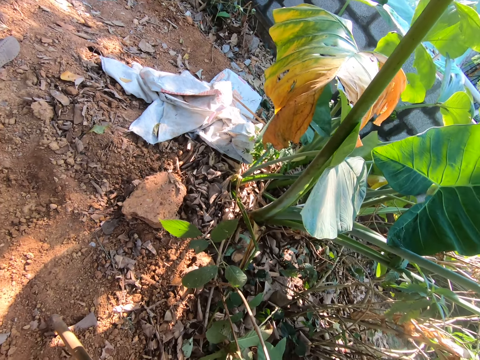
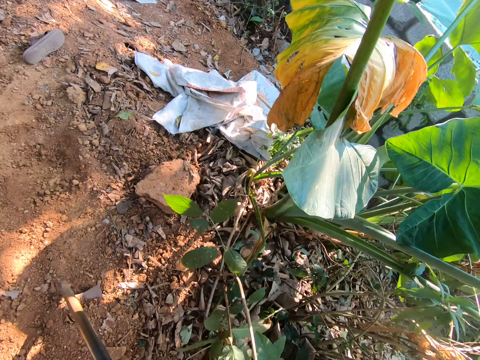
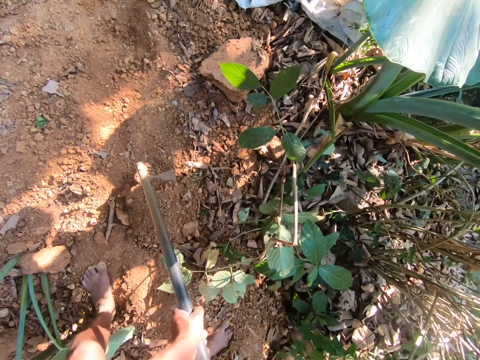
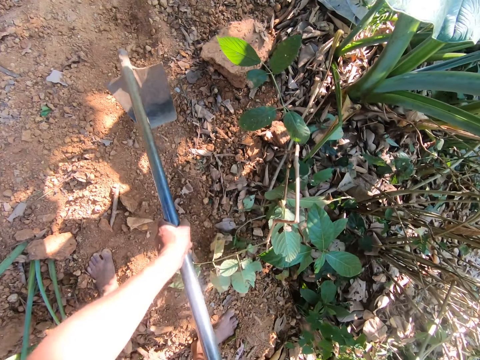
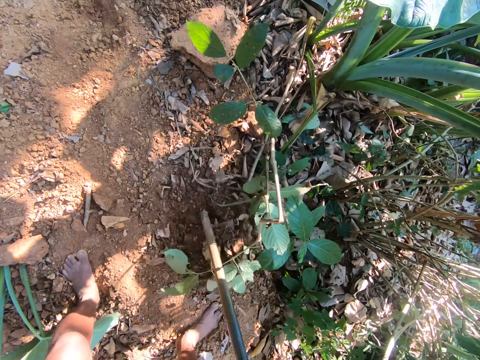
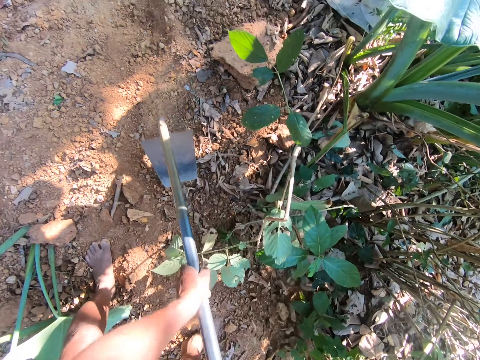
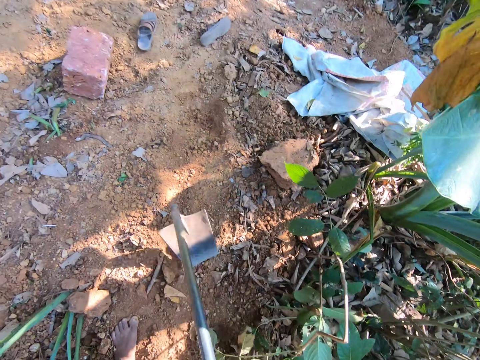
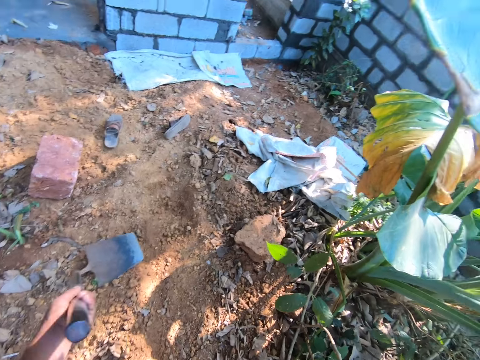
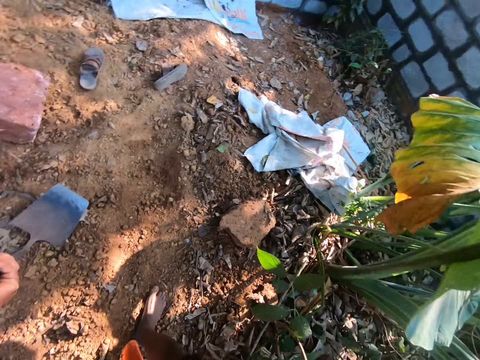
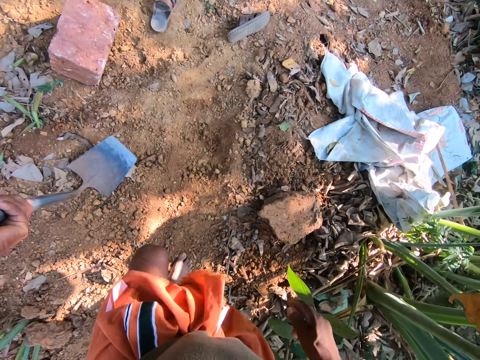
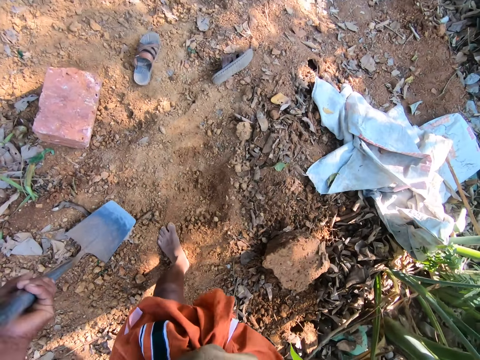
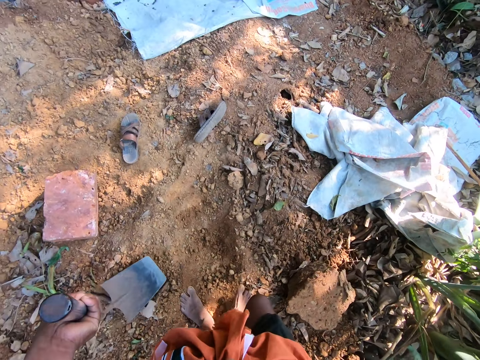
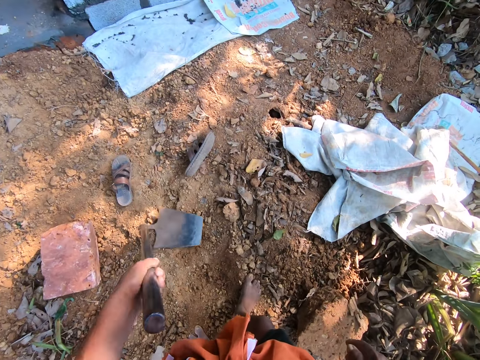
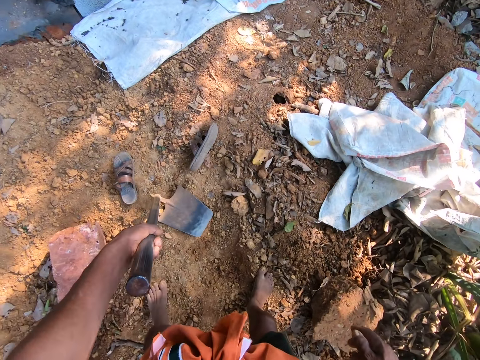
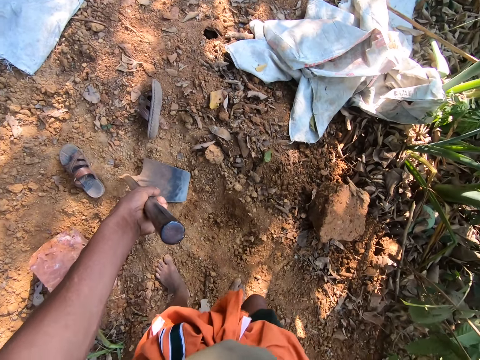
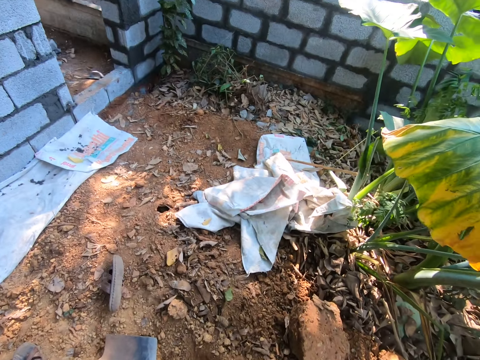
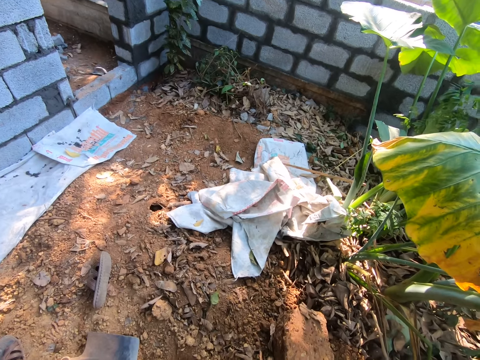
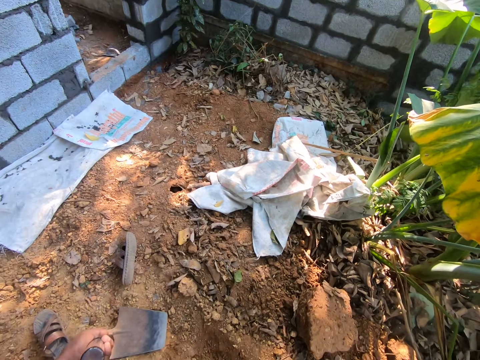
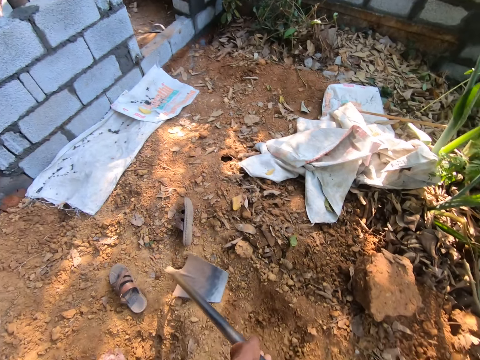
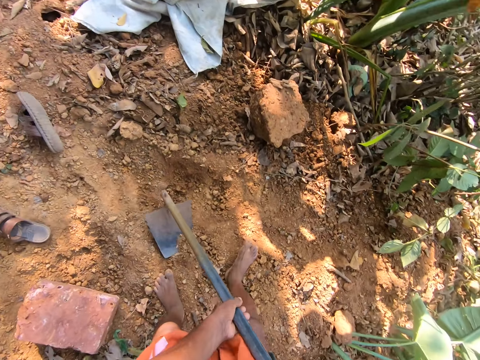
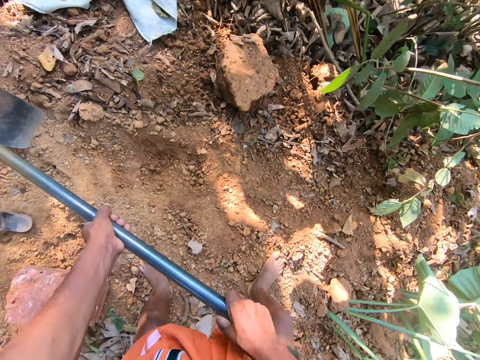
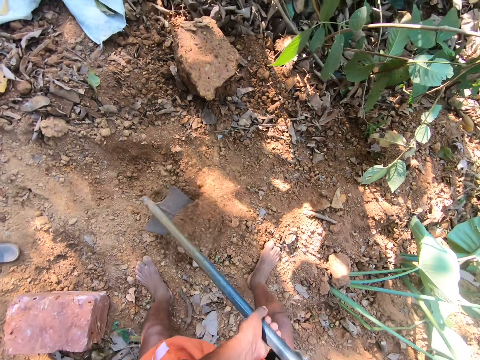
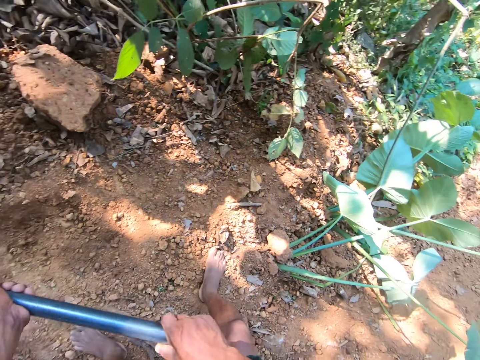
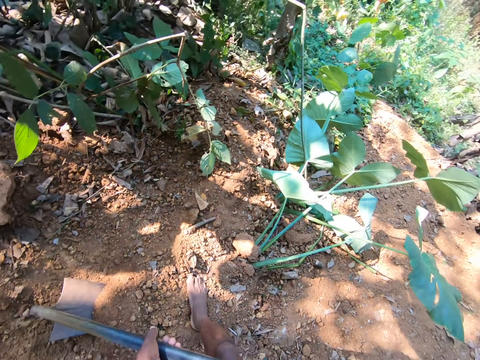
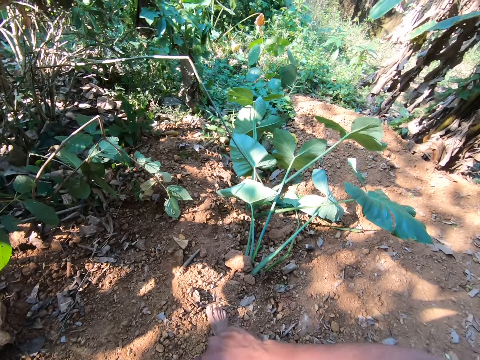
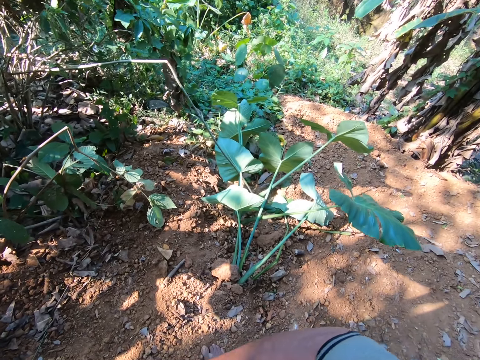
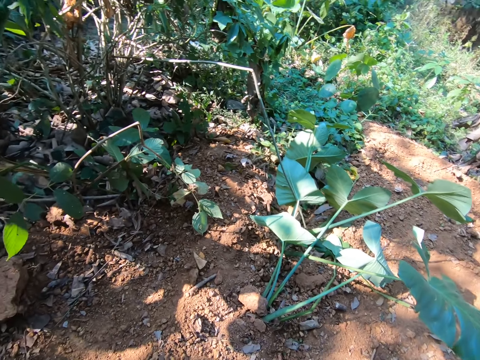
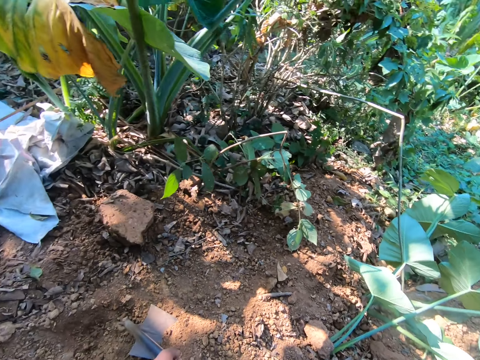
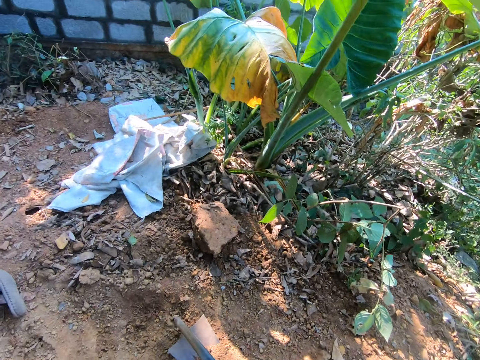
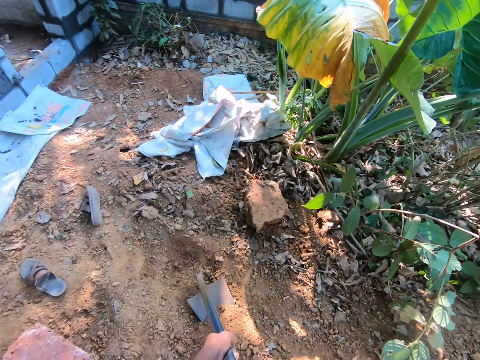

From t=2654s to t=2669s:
The camera wearer holds the digging hoe with his left hand. He hits the ground with the digging hoe in his left hand. He talks to something. He holds the digging hoe with his hands. He ploughs the ground with the digging hoe in his hands.

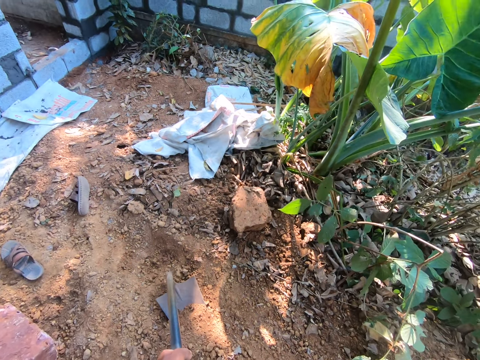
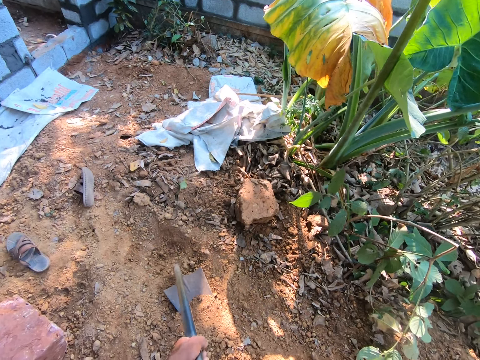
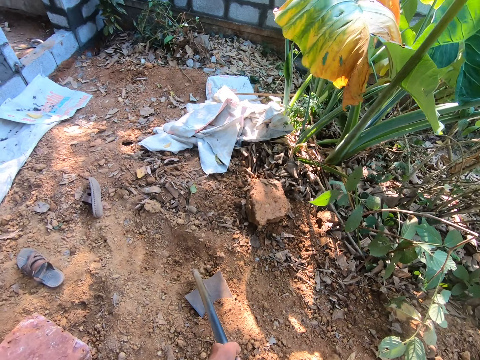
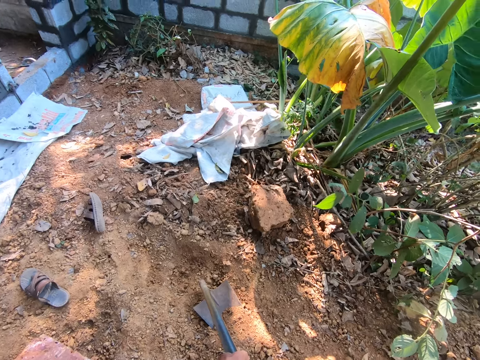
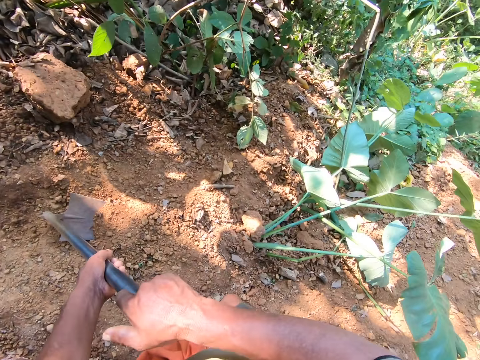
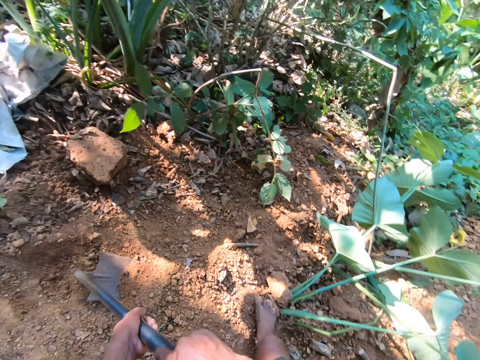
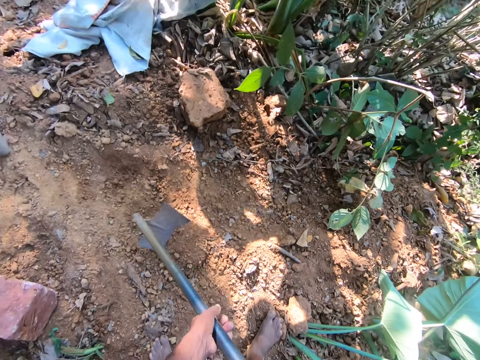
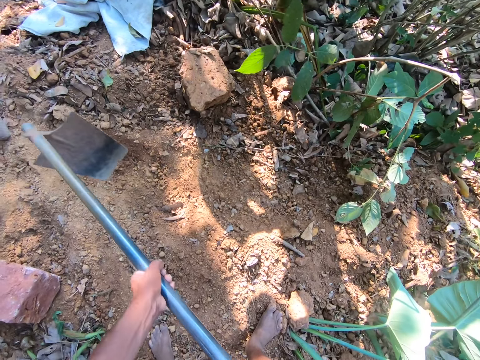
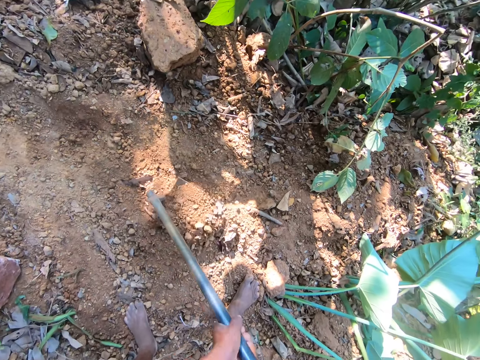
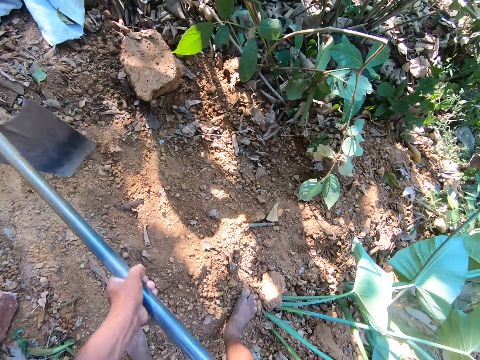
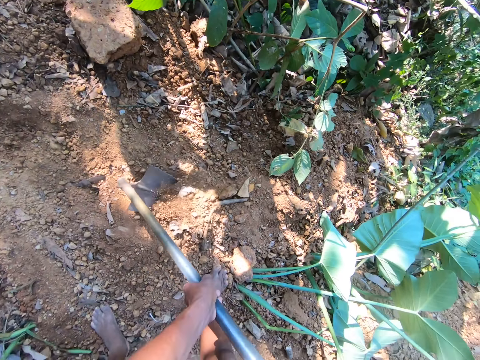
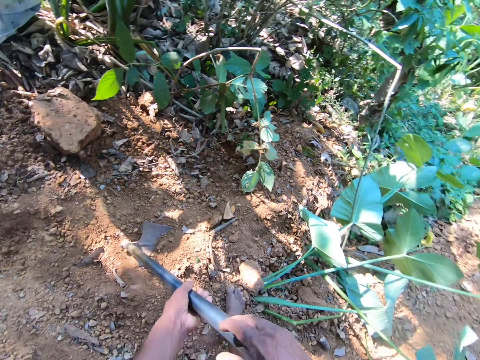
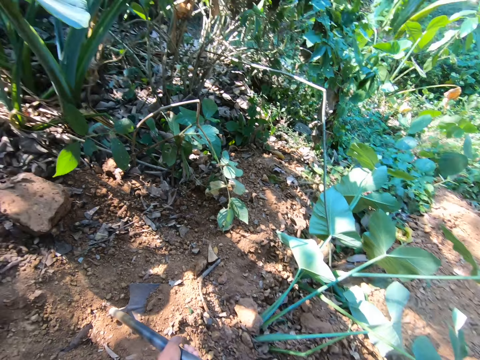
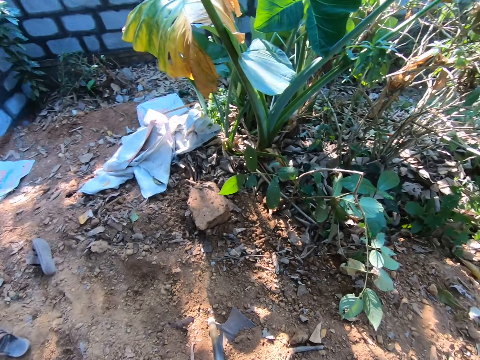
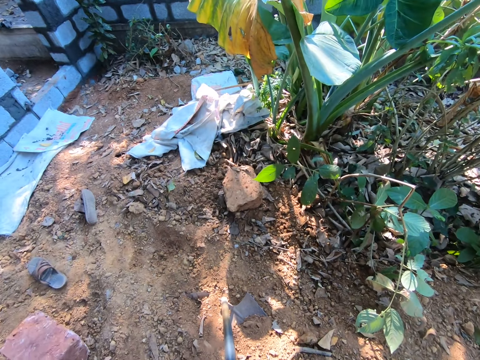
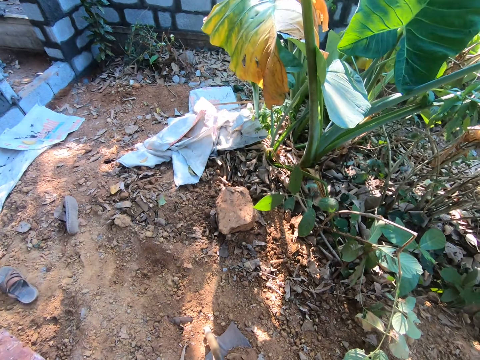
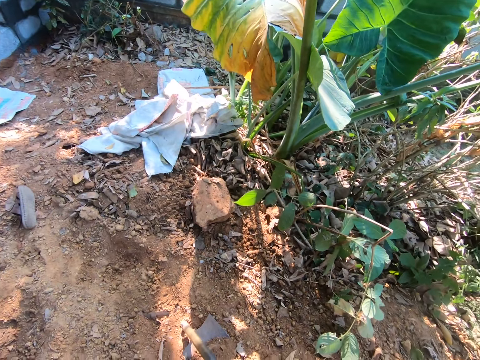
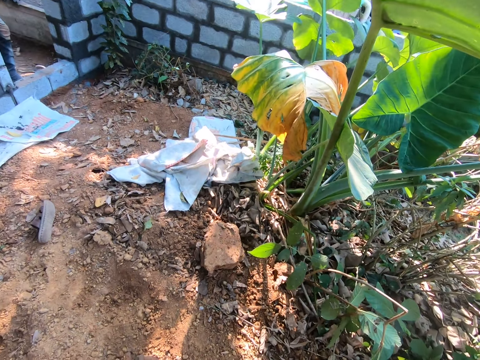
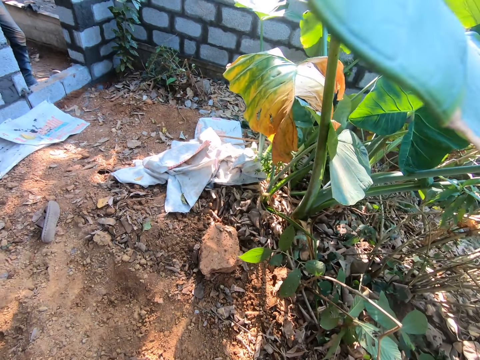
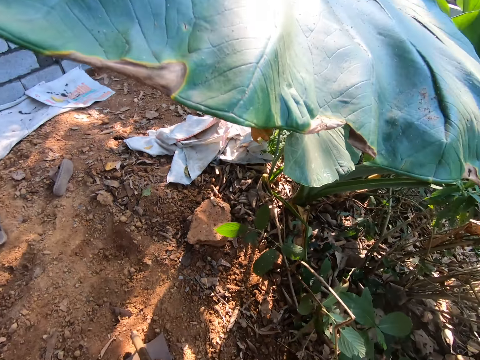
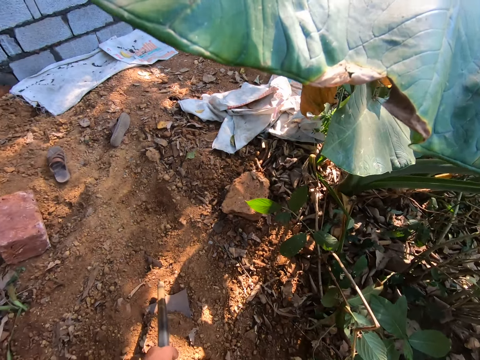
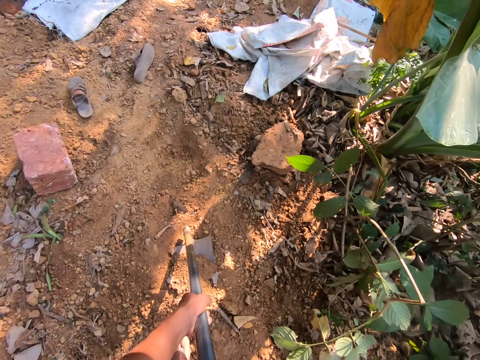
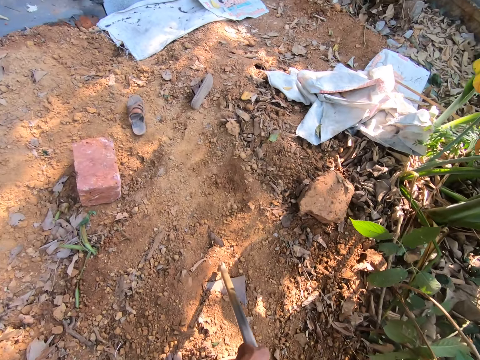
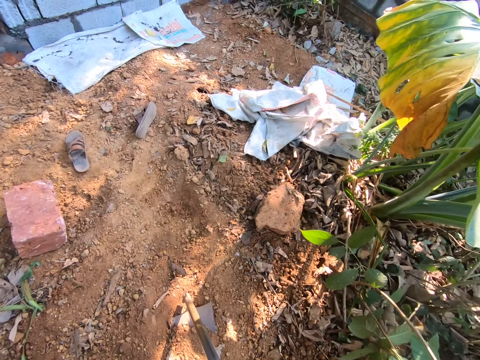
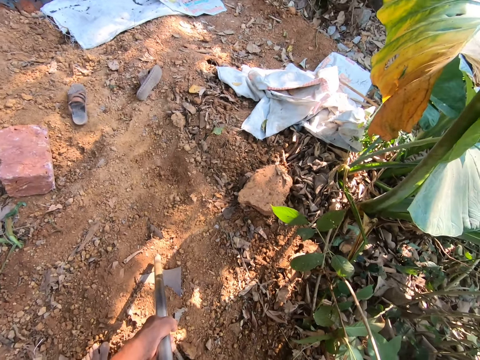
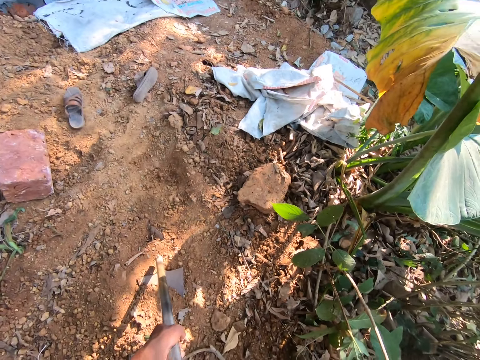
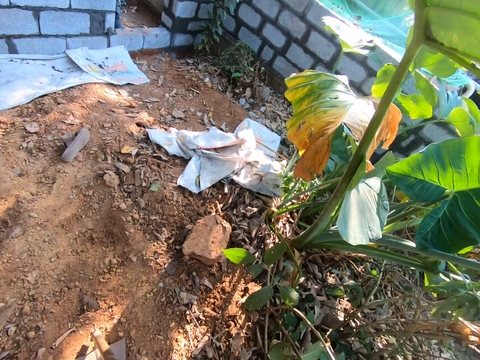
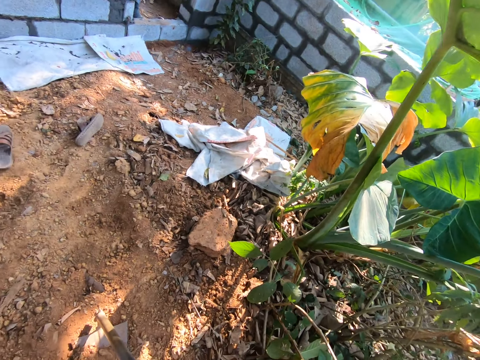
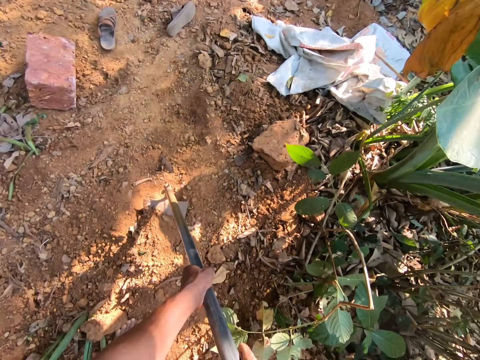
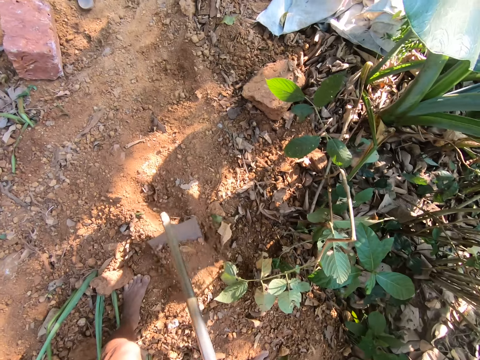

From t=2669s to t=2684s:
The camera wearer stands and talks to something.
